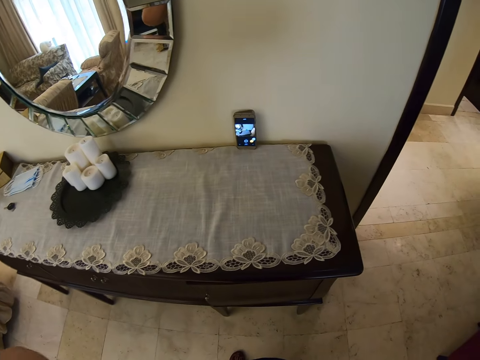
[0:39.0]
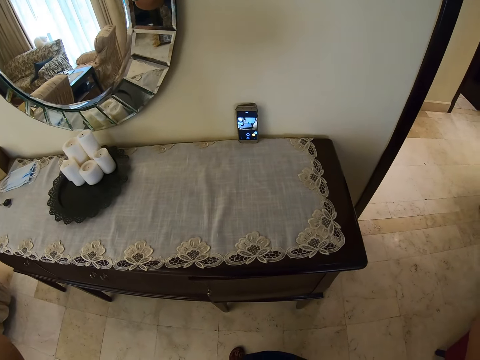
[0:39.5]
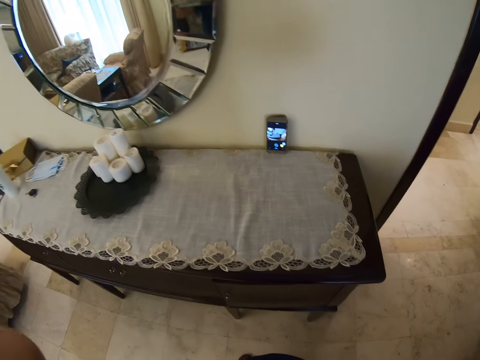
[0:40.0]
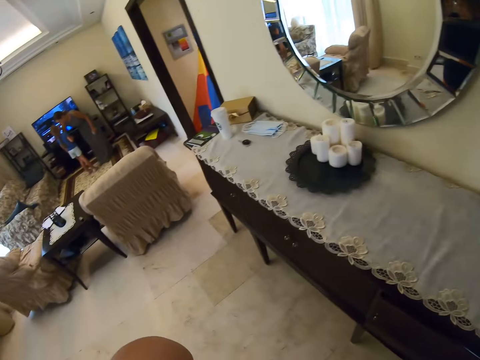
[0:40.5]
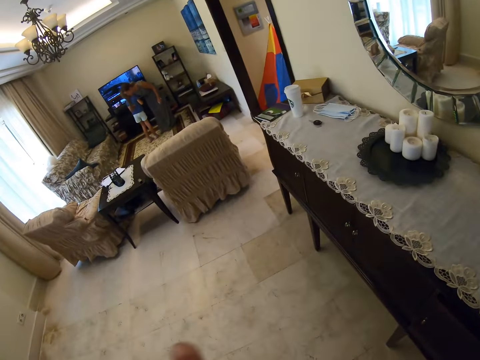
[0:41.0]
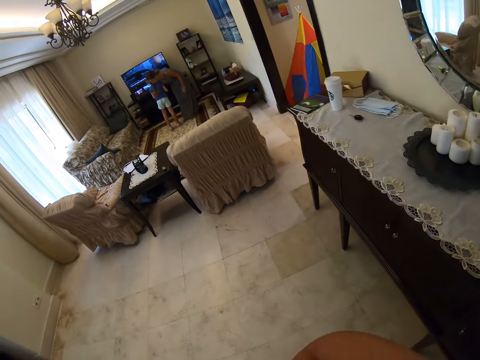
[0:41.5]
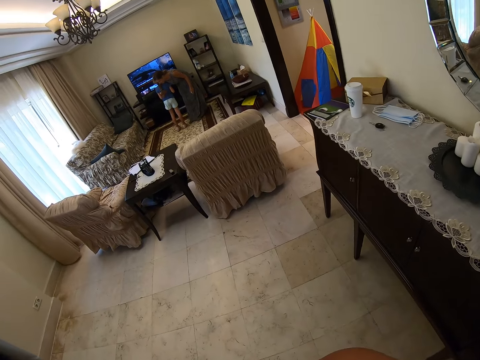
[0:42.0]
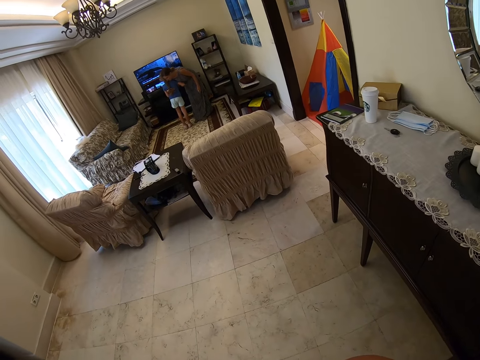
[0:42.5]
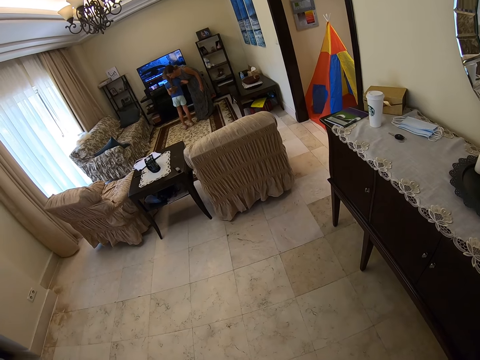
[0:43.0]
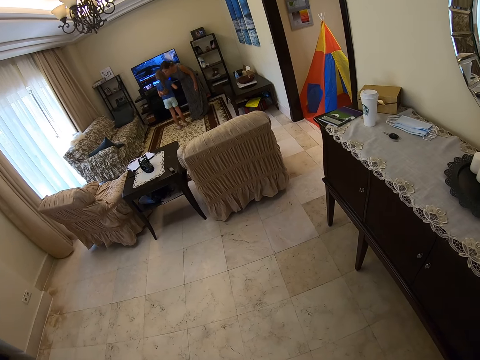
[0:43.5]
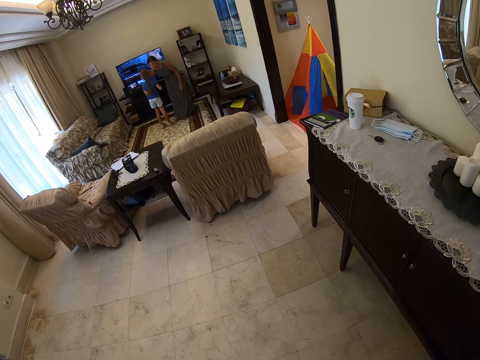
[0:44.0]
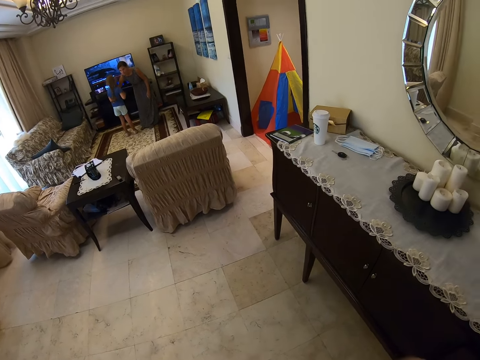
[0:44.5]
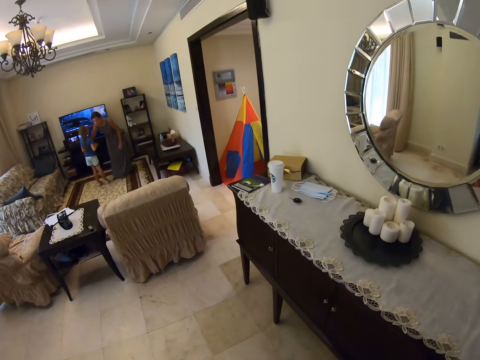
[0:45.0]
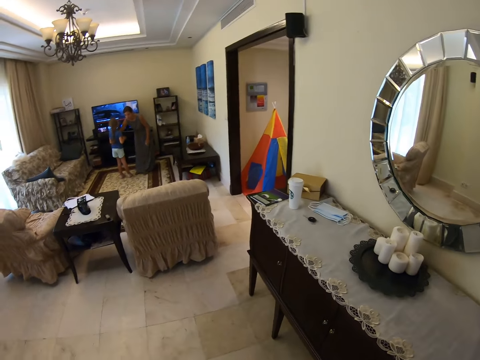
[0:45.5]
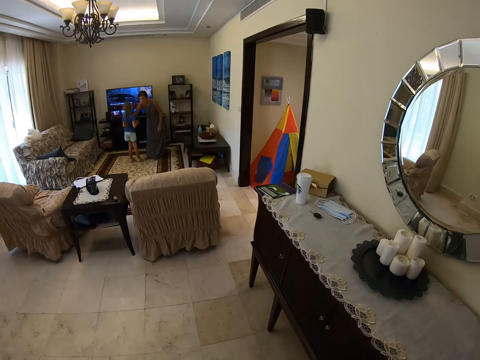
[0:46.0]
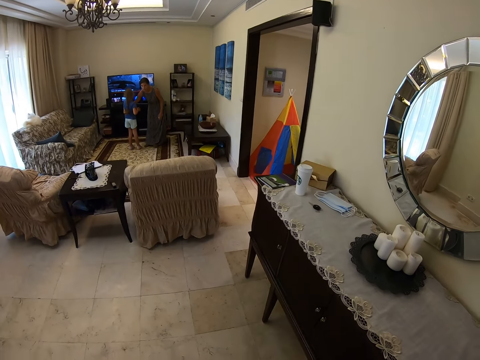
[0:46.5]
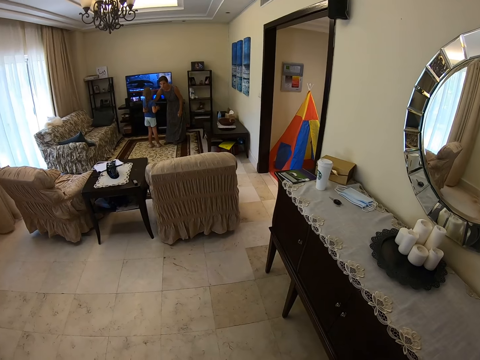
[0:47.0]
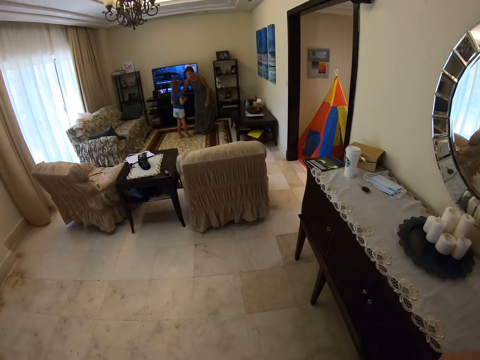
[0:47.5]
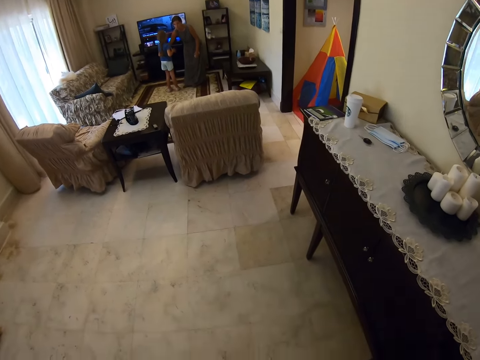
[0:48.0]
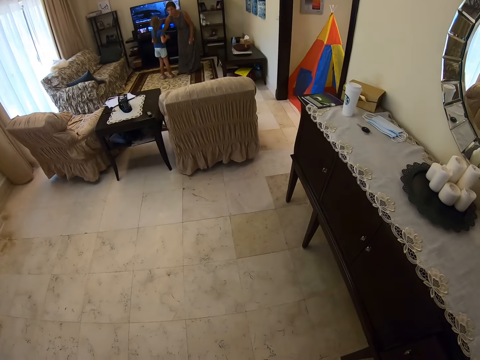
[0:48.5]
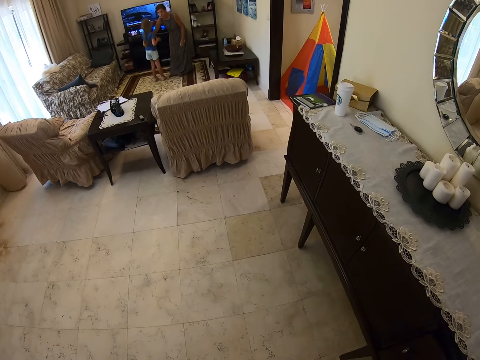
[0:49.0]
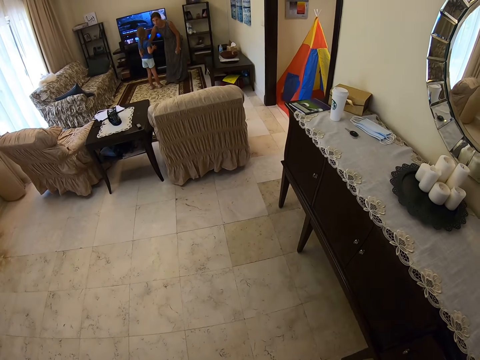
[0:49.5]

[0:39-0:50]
The camera wearer turns on her left side. She looks aside. She looks around the house.

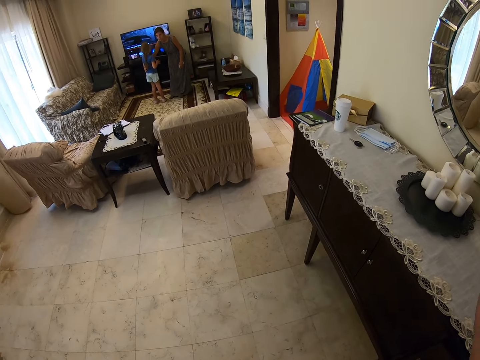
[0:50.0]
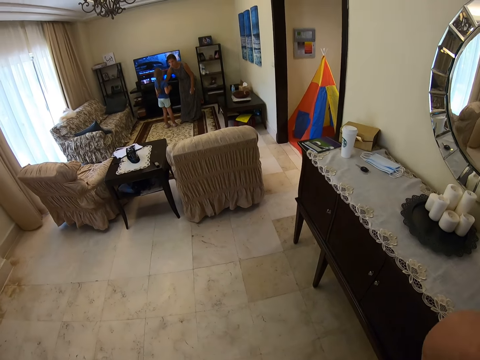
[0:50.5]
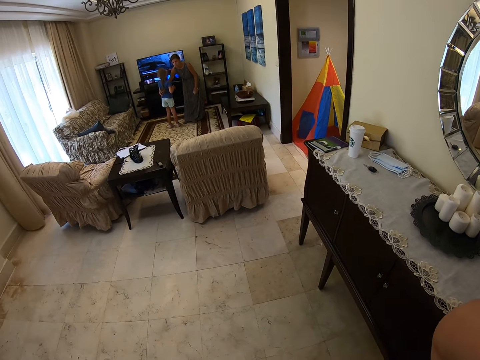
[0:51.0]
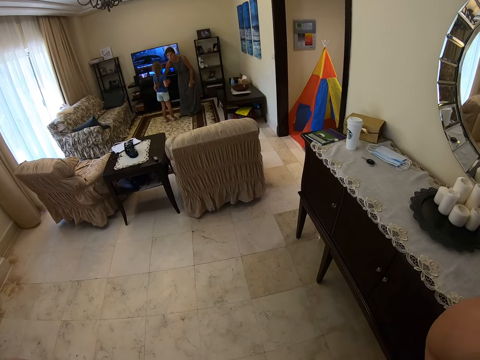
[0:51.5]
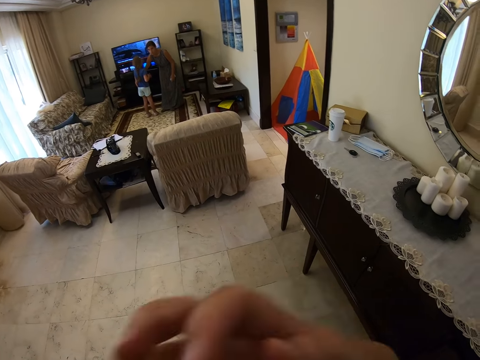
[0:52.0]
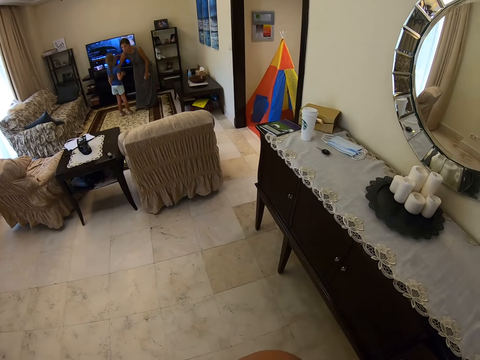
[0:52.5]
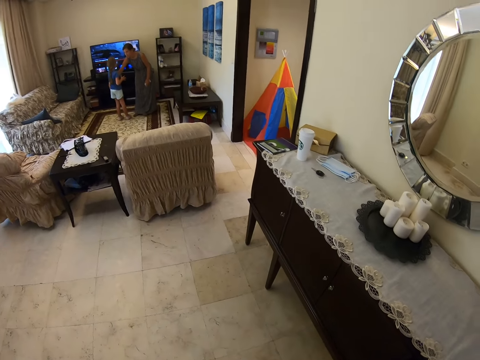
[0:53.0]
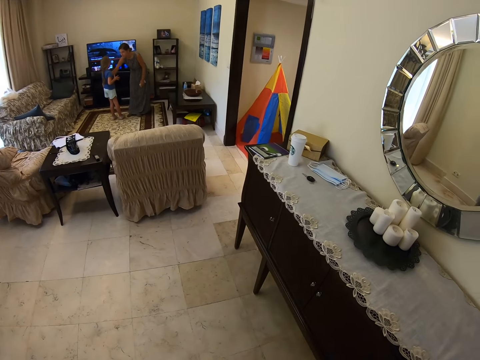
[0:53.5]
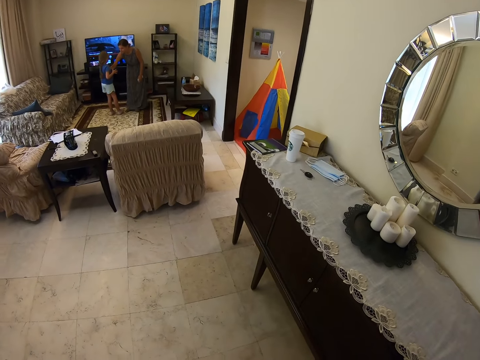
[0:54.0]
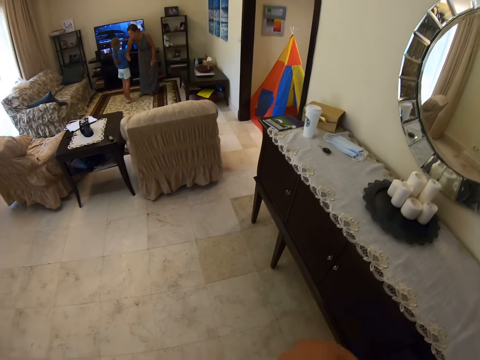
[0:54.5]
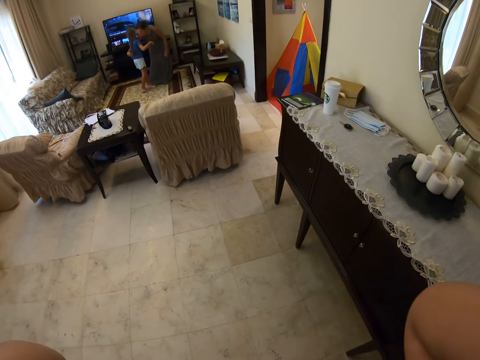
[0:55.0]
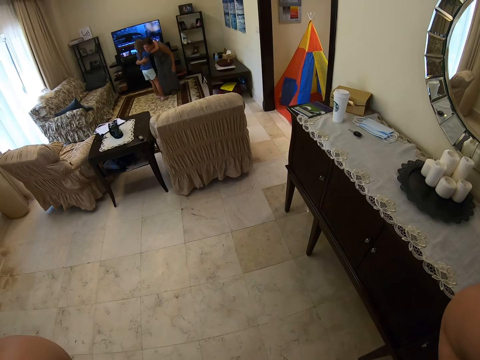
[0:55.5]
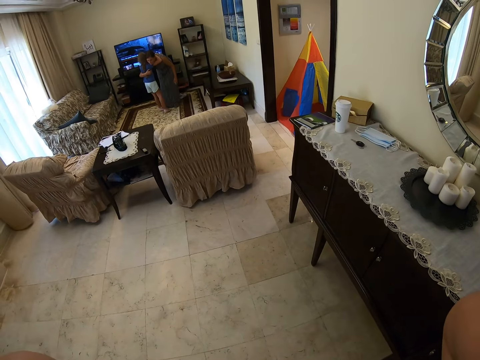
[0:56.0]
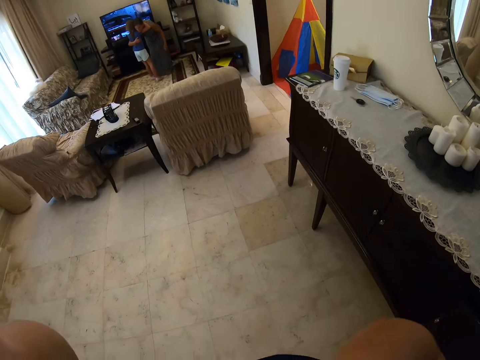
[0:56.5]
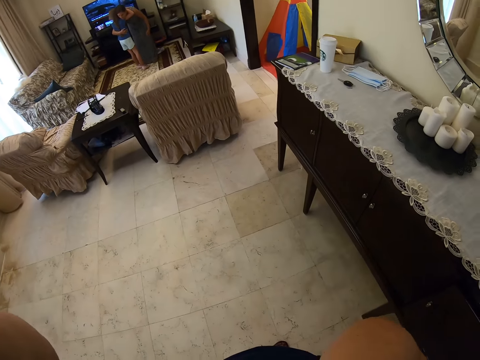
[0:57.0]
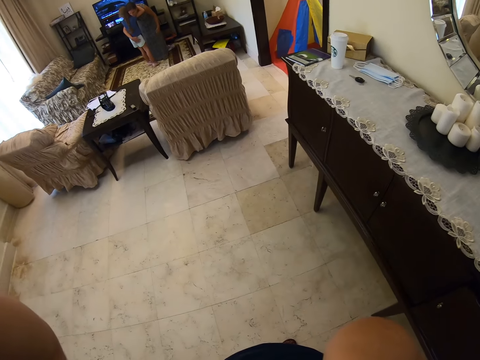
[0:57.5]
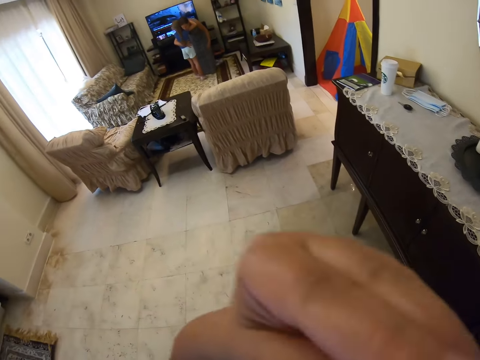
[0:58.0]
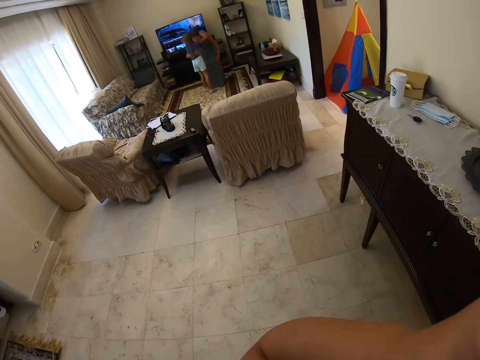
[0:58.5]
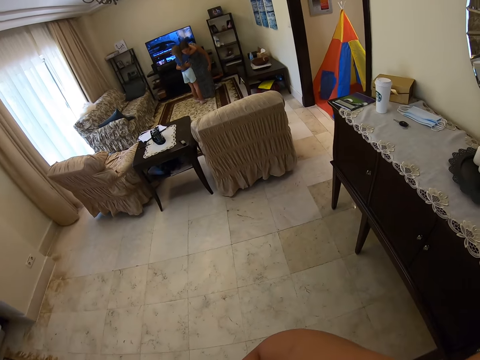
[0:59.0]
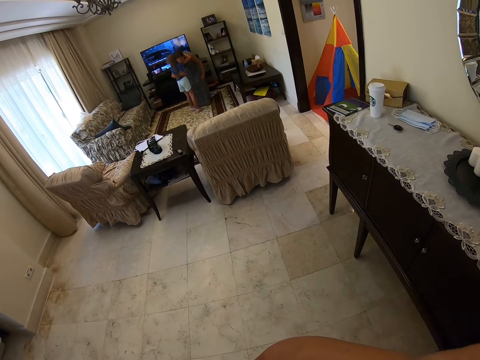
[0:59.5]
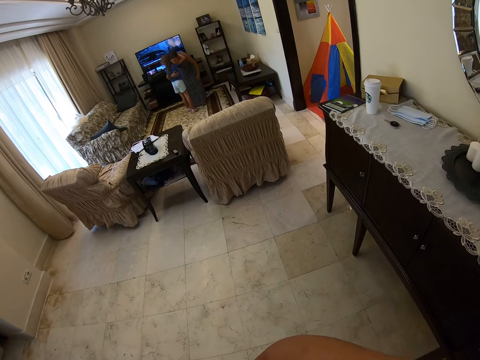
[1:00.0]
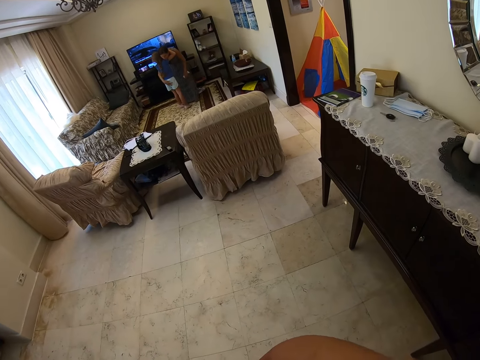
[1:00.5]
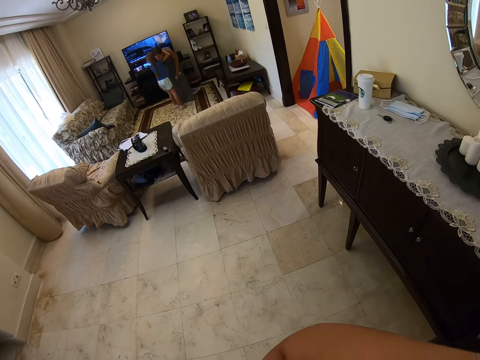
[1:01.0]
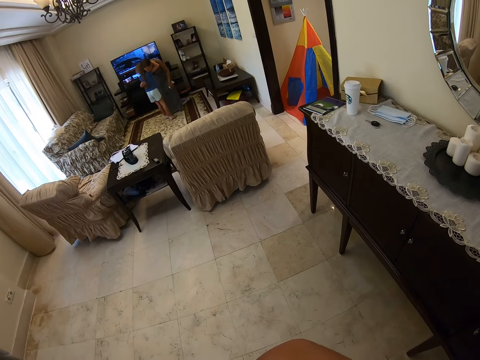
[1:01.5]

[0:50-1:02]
The camera wearer moves her hand.
